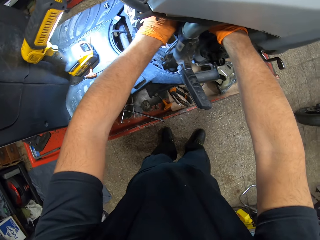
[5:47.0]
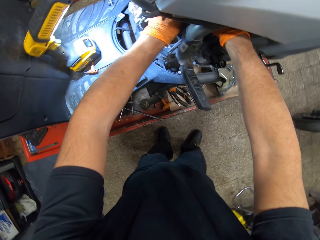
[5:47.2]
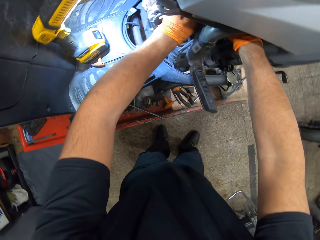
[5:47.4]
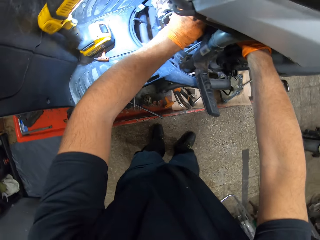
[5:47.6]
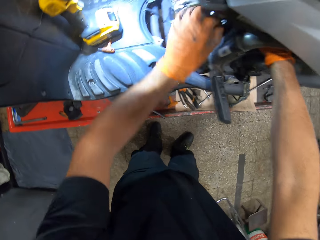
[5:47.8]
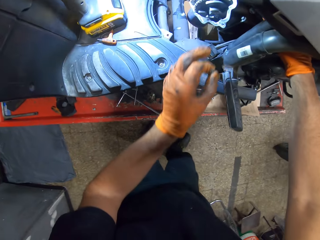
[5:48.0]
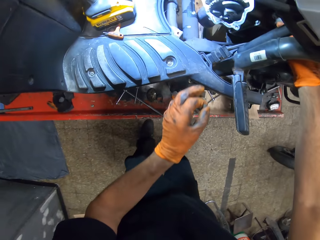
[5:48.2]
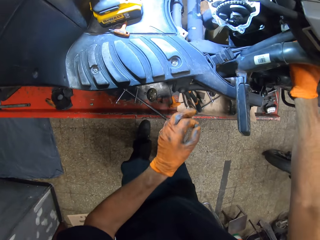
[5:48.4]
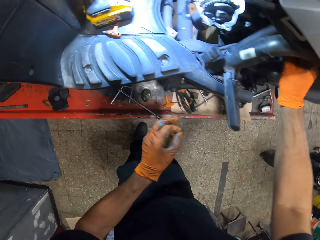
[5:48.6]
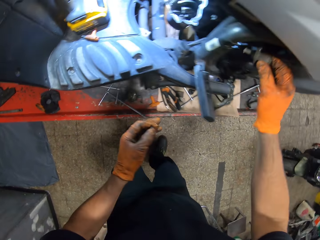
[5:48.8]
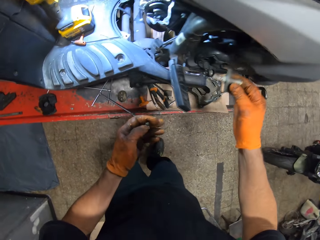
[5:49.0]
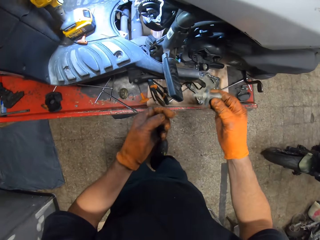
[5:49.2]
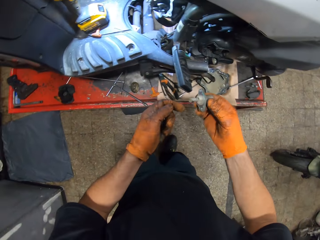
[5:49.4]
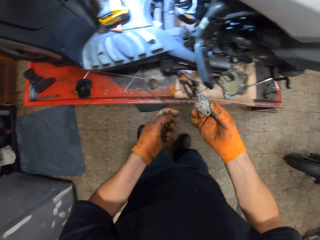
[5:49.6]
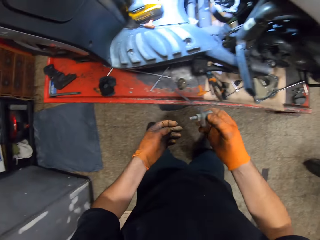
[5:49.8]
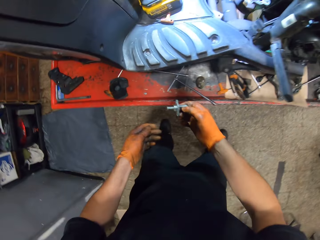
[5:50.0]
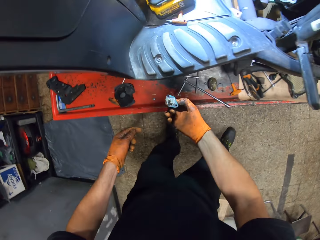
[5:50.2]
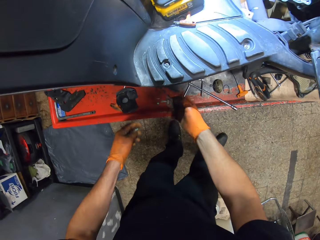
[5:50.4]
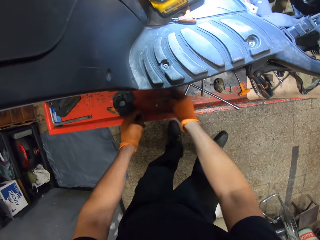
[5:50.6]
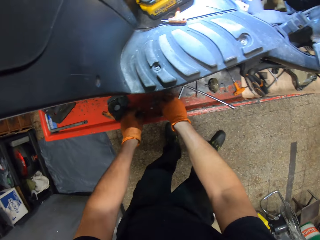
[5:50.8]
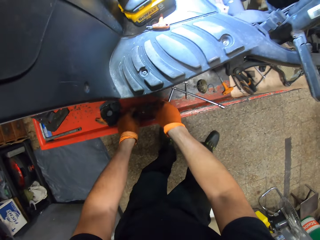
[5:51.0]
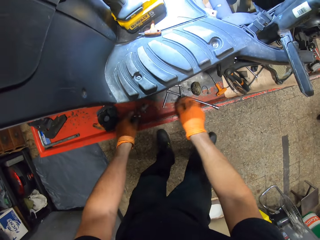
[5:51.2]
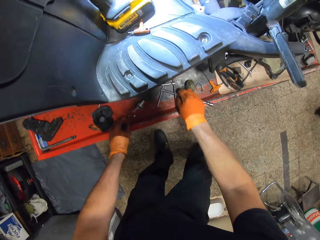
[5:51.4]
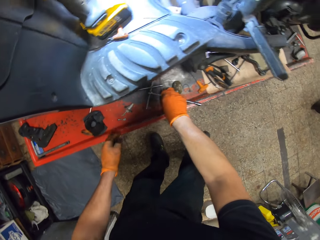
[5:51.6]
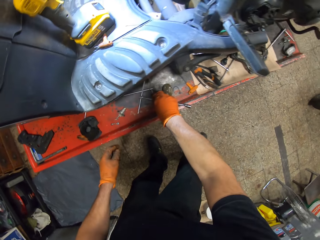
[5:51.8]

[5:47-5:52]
The camera wearer holds the bulb in his gloved right hand. He removes something from the motorcycle. He drops the bulb in his gloved right hand on the table.

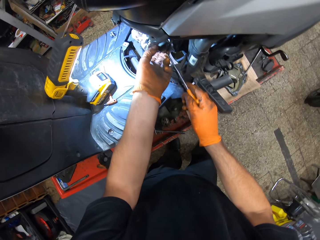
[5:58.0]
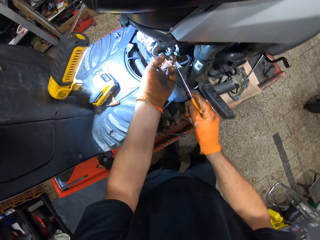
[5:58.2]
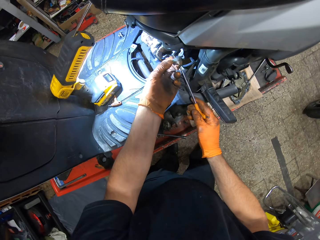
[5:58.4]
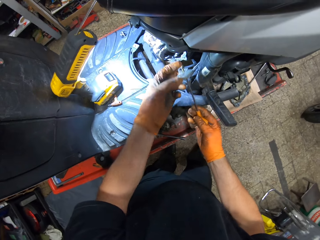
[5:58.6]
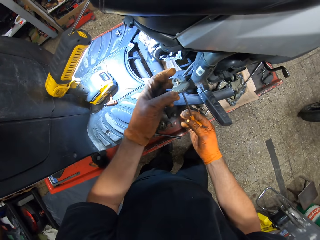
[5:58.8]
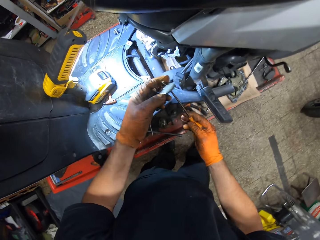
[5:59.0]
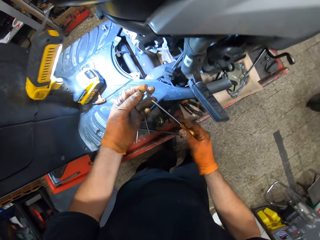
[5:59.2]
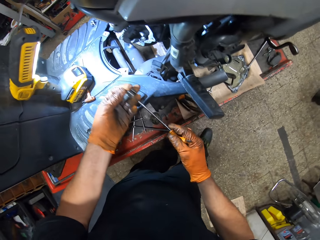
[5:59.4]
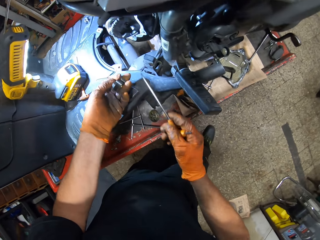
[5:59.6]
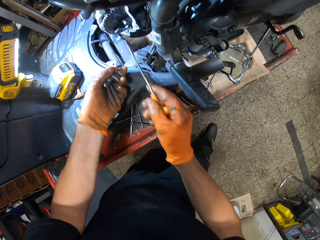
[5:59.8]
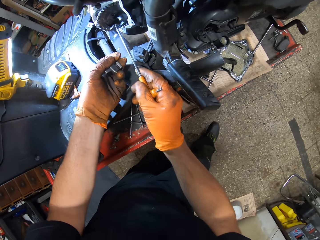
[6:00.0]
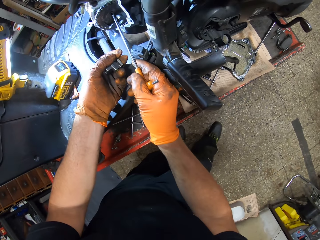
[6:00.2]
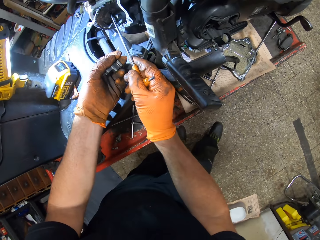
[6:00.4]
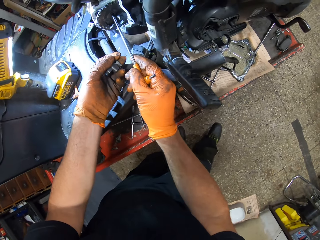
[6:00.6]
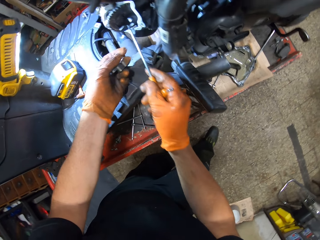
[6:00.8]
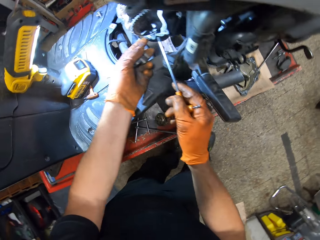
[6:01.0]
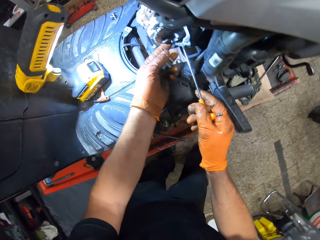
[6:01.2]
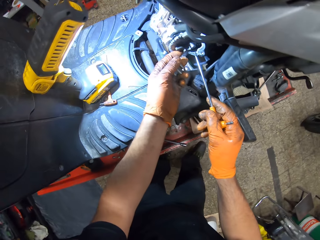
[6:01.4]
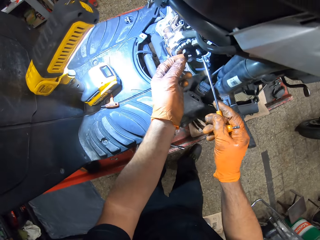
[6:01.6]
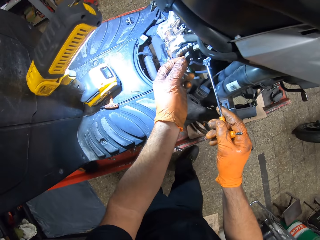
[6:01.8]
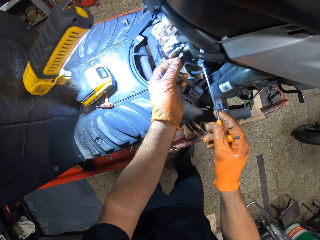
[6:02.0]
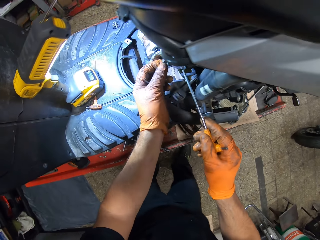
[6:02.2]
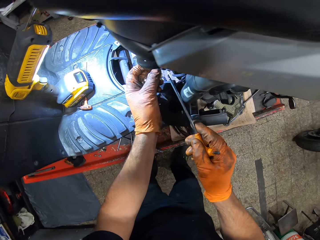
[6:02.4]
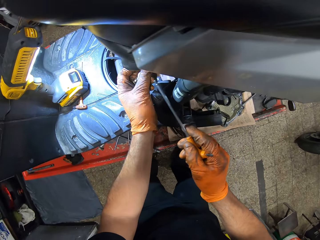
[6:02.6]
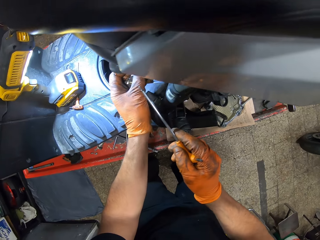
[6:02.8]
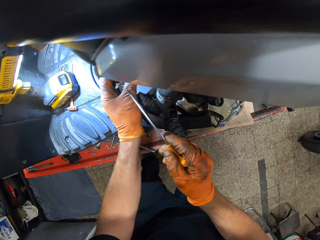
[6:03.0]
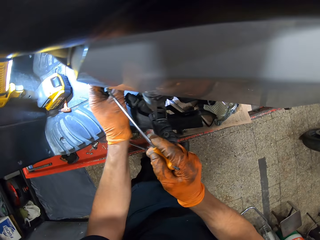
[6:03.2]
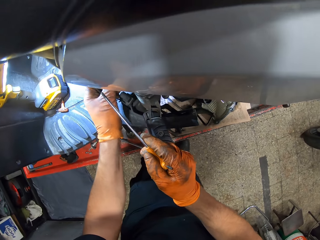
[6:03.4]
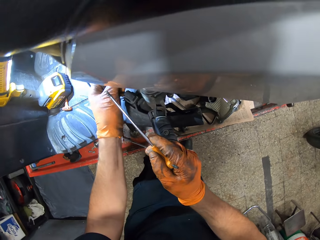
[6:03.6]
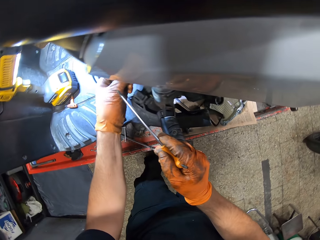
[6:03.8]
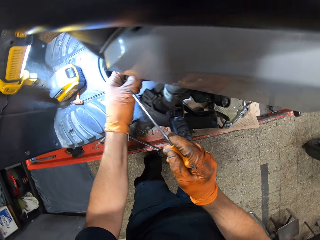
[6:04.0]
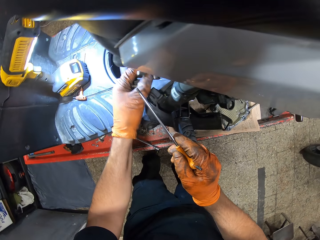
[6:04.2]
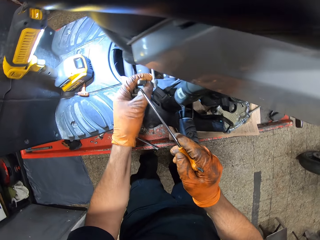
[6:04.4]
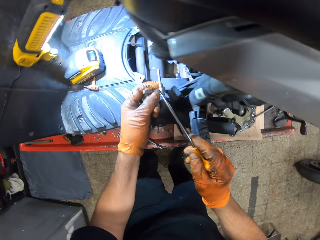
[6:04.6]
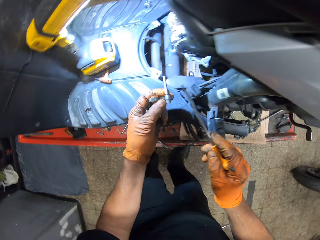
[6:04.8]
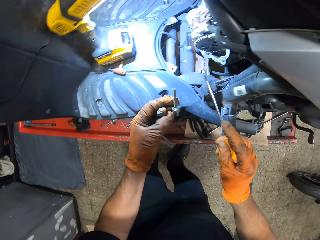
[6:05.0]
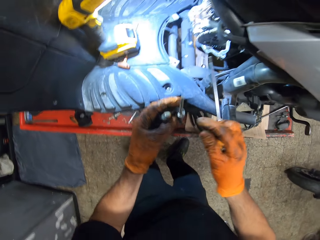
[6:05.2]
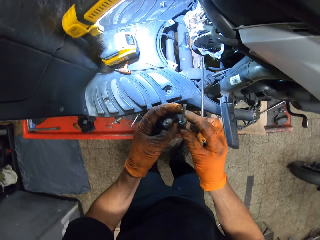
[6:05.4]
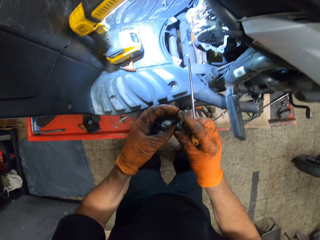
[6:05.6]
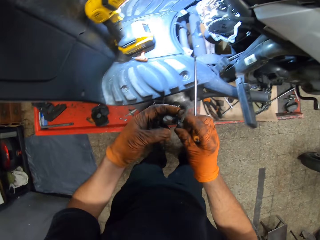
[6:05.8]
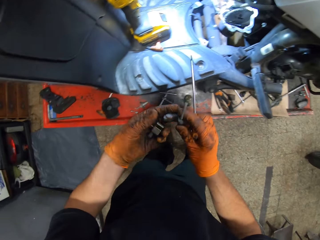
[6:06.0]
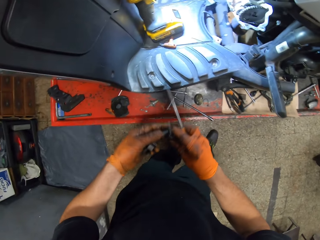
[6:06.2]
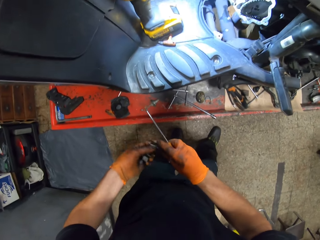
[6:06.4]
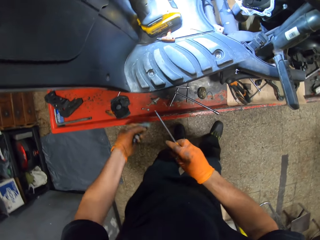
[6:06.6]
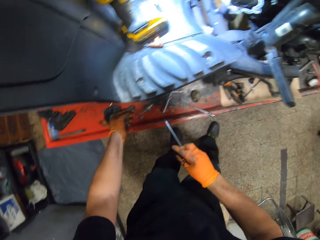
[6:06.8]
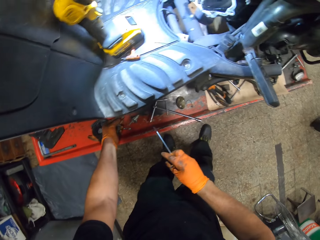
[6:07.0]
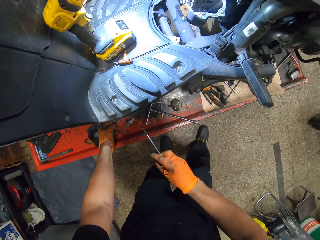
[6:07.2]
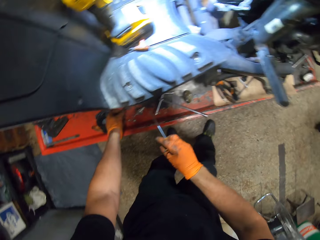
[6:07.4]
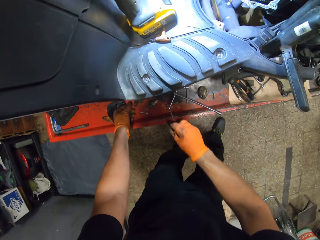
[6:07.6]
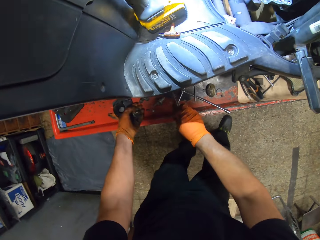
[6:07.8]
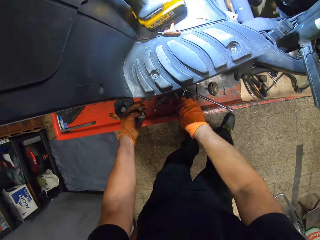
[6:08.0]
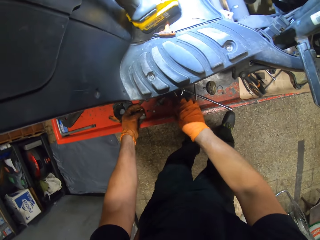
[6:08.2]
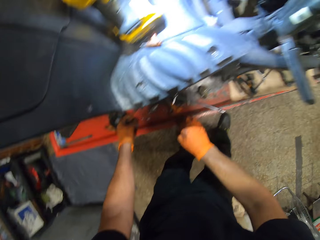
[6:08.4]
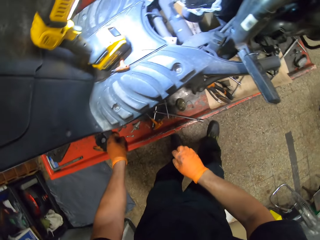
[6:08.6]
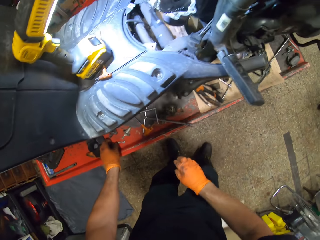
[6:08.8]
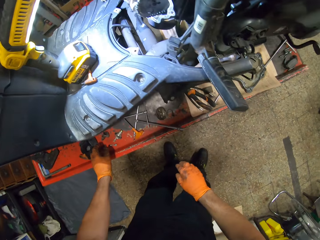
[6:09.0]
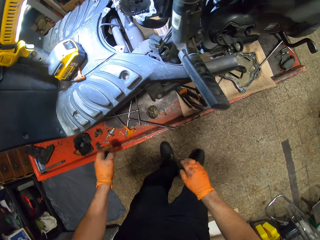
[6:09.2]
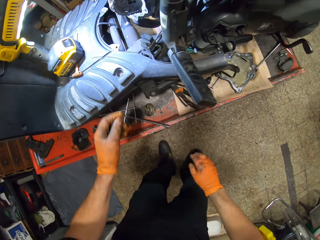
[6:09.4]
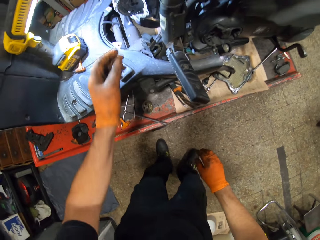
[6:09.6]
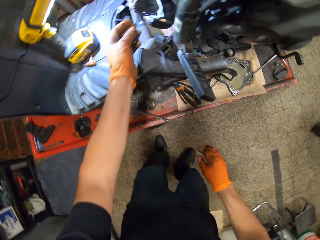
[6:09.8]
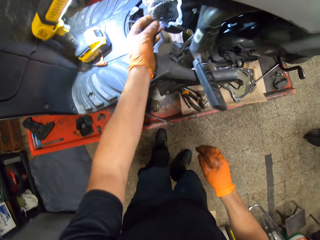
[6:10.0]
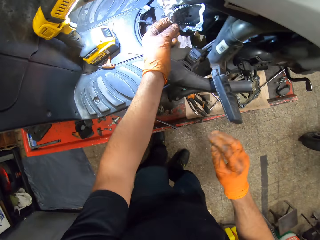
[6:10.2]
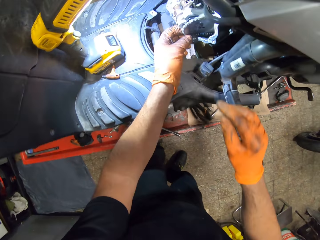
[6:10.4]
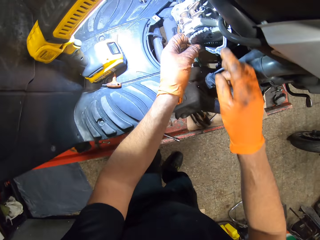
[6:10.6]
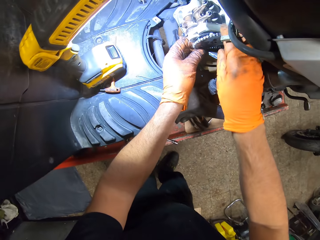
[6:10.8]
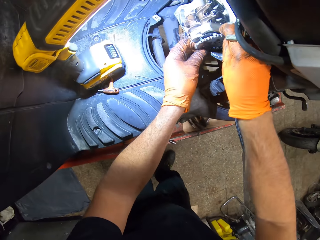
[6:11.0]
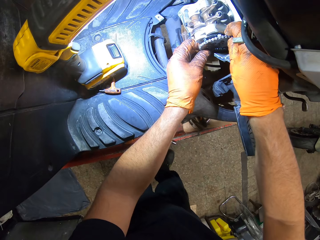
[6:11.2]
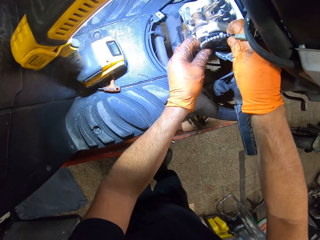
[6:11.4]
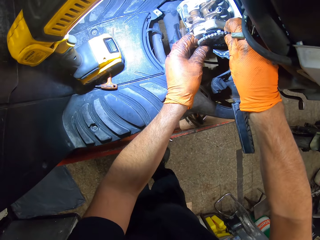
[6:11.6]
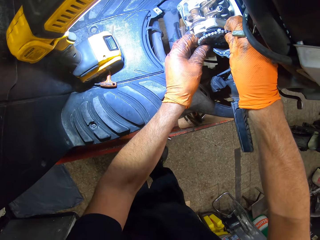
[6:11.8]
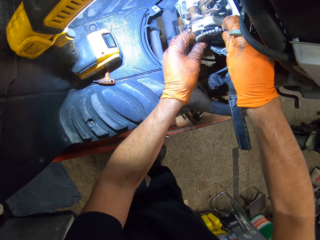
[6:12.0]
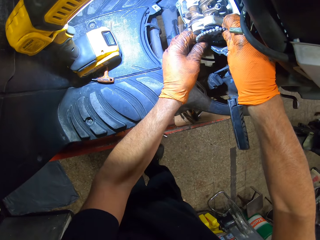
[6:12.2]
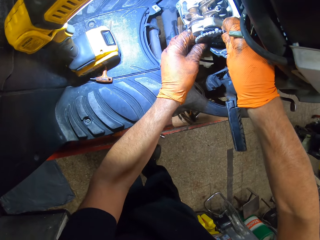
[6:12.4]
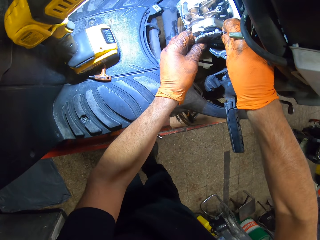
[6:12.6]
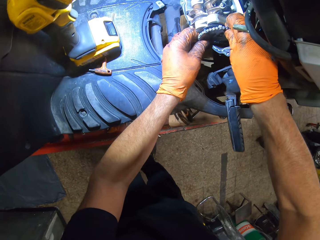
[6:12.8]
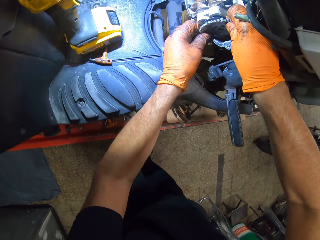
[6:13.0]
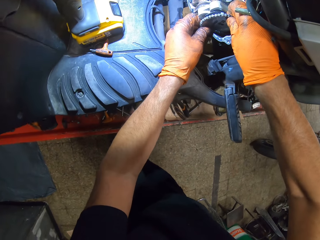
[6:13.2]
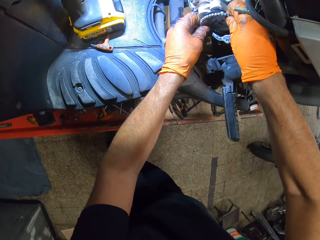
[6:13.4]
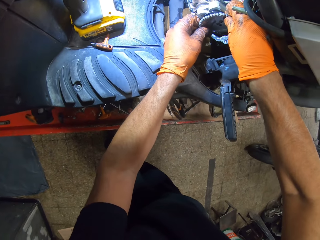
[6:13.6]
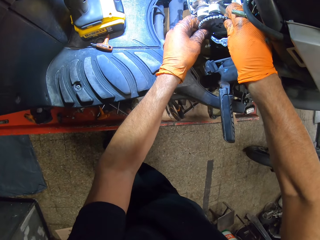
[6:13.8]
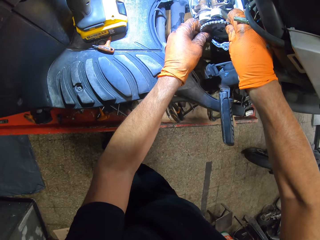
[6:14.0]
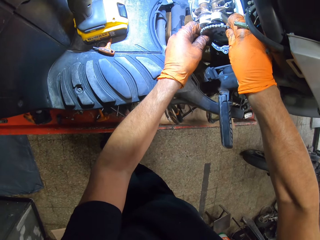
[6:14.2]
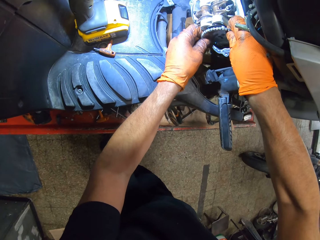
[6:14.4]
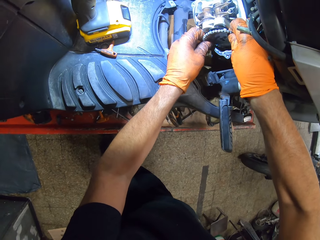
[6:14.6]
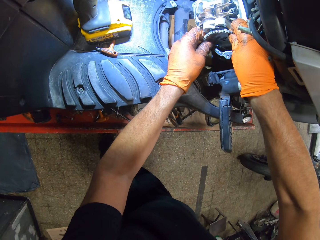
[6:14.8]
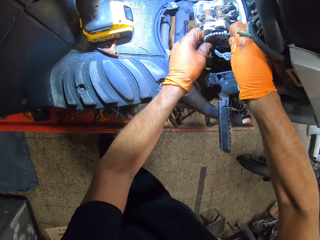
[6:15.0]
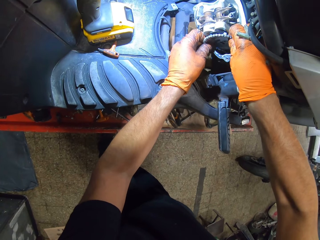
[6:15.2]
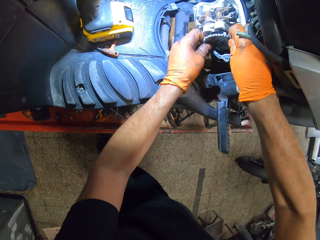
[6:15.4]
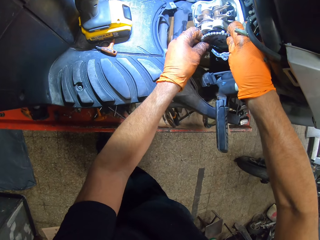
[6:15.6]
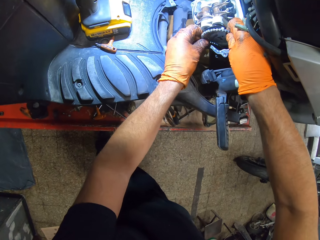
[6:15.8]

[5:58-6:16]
The camera wearer holds a metal with the screwdriver in both gloved hands. He pulls something from the engine. He holds a combustion chamber from the motorcycle engine with his gloved left hand. He adjusts a brake shoe from the motorcycle engine with his gloved left hand. He holds the brake shoe from the motorcycle engine with both gloved hands. He drops the brake shoe in his gloved left hand on the work table. He drops the screwdriver in his gloved left hand on the work table. He shakes a rear sprocket or chain in the motorcycle engine with both gloved hands.
